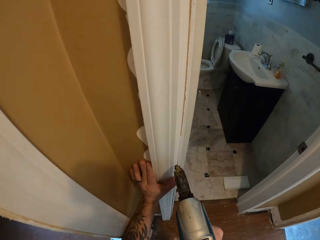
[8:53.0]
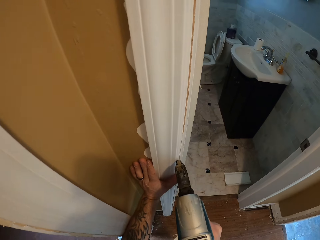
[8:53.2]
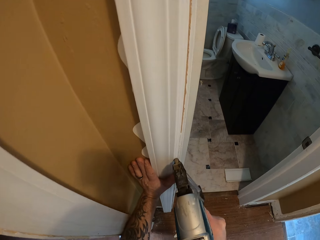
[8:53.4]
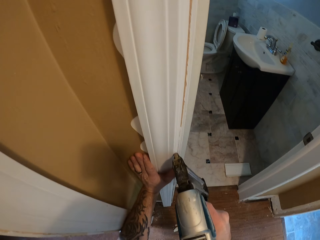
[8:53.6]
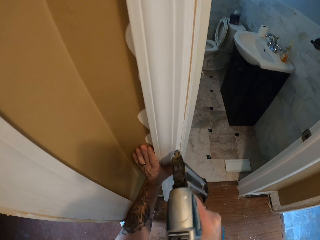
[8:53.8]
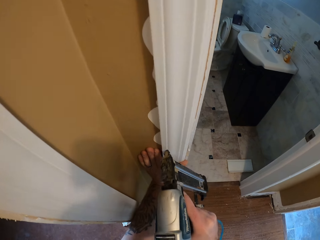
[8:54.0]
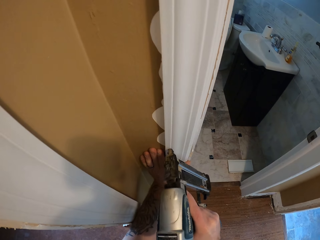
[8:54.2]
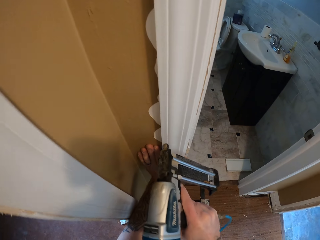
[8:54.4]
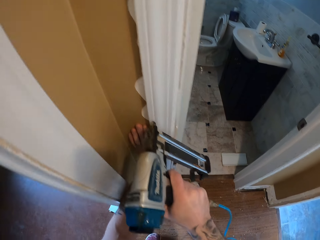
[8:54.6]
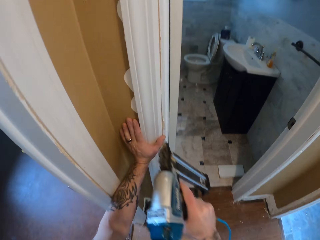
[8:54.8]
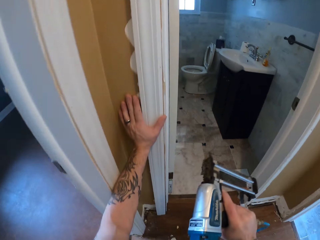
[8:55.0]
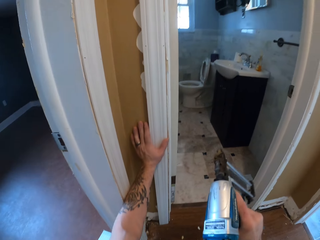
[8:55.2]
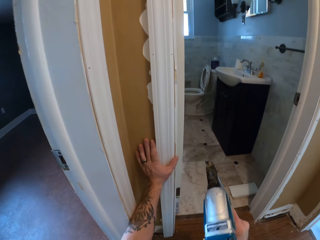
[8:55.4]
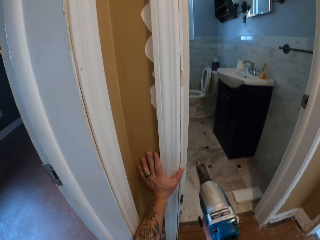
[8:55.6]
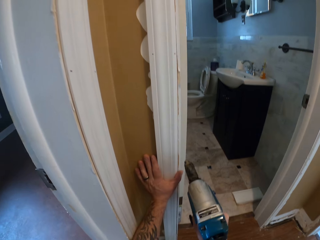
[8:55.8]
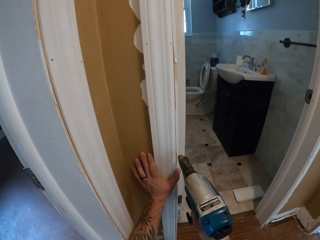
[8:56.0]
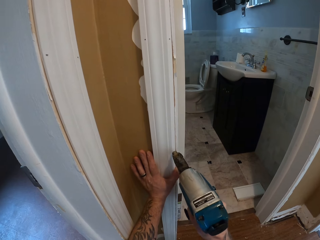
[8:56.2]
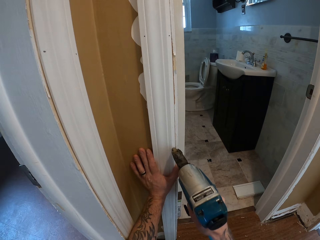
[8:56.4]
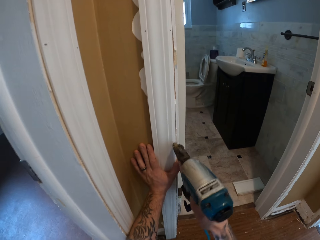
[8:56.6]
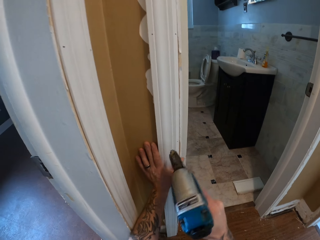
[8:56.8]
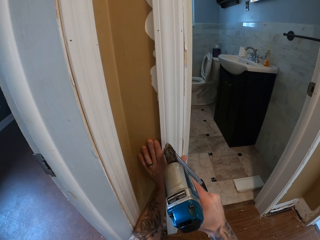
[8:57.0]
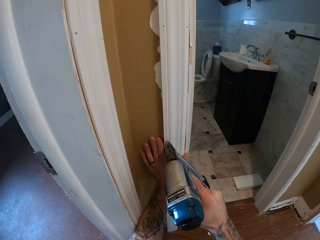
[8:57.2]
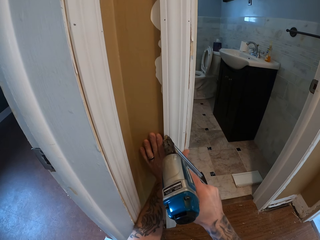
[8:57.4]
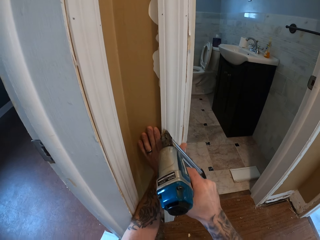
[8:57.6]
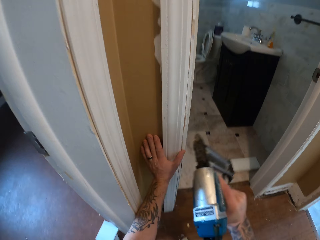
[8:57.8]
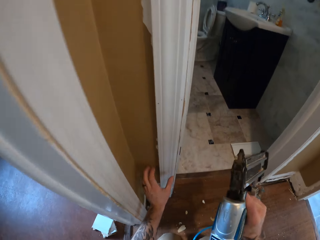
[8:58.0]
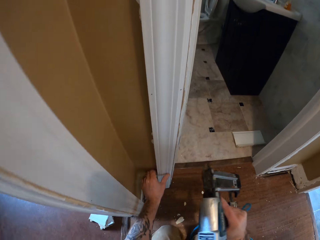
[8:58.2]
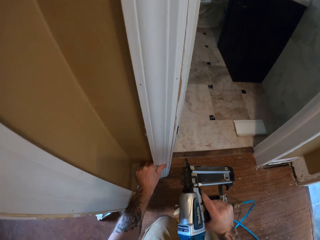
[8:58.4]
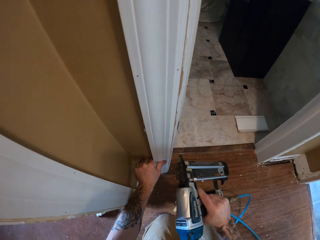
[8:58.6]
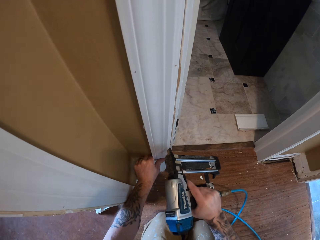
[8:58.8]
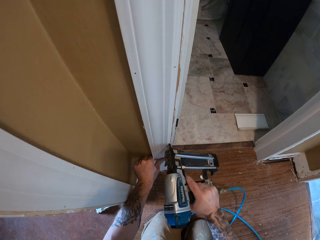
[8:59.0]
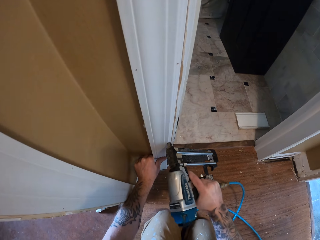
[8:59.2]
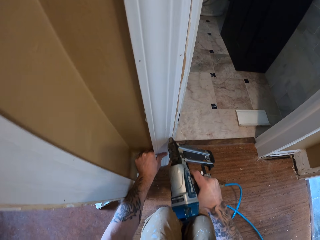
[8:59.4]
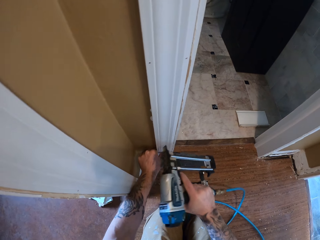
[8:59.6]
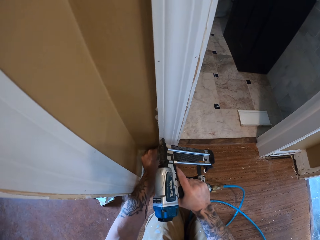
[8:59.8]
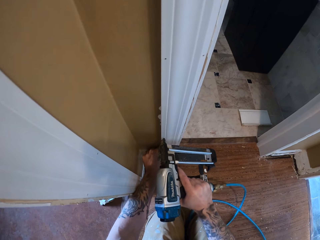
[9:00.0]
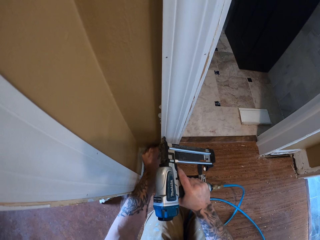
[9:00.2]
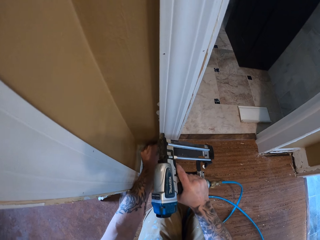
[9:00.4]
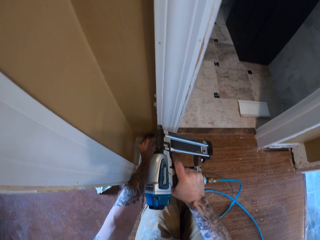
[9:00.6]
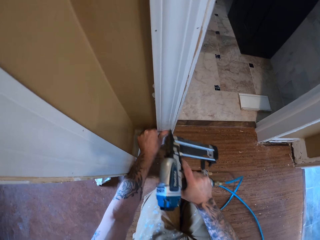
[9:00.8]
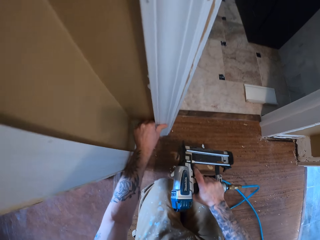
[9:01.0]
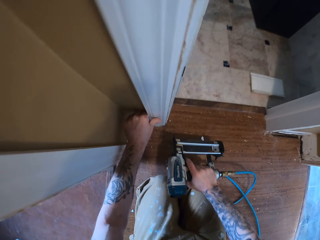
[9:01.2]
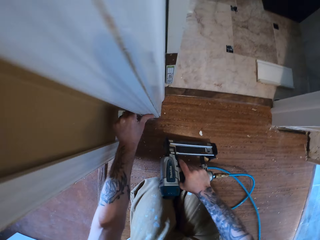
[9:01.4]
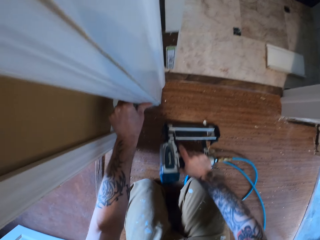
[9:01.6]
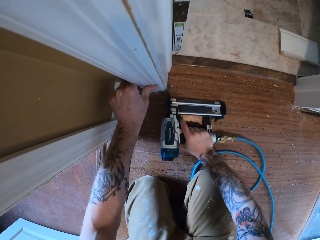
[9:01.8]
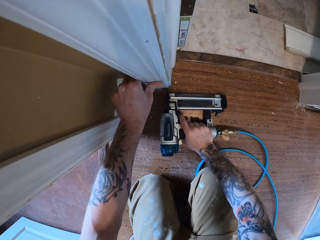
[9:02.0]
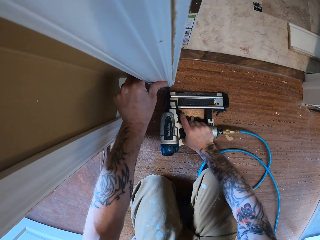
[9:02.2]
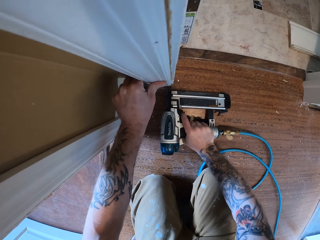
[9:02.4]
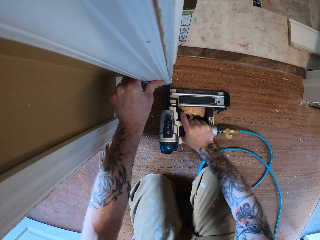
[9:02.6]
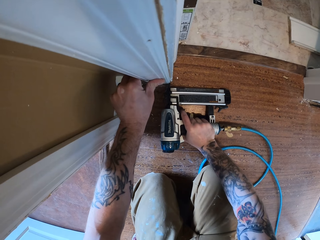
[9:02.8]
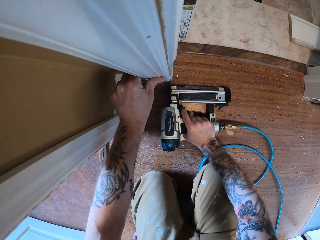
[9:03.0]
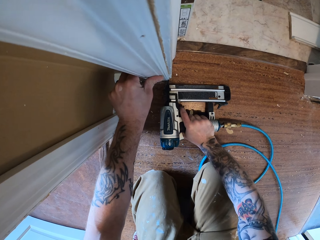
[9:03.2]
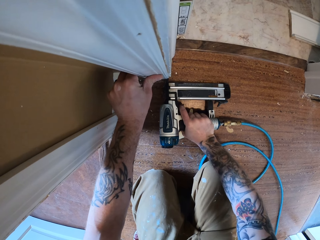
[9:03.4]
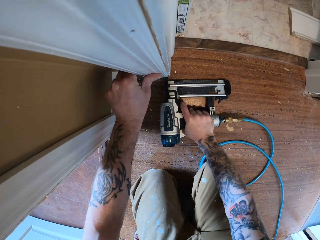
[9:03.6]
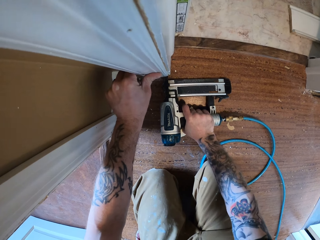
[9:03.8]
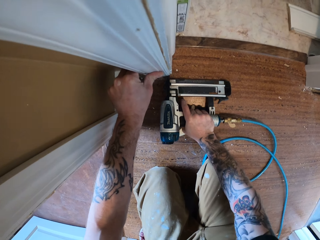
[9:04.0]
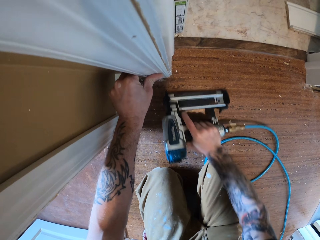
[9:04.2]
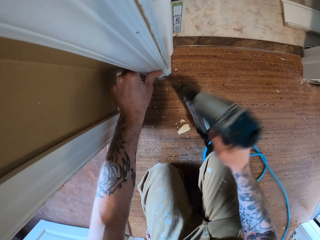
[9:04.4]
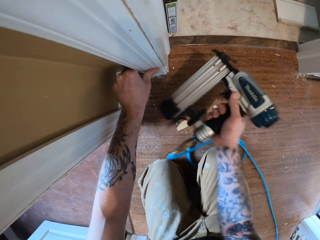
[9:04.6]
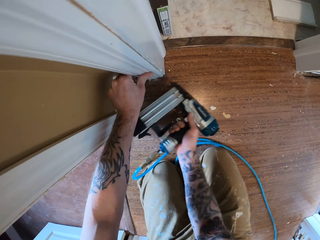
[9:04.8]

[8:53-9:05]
The camera wearer puts a nail into the wood with the nail gun repeatedly. They put a nail in the wood with the nail gun. They put a nail in the wood with the nail gun again.

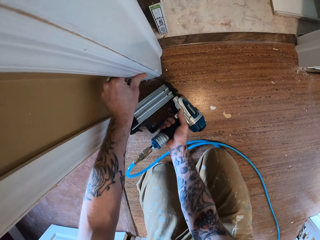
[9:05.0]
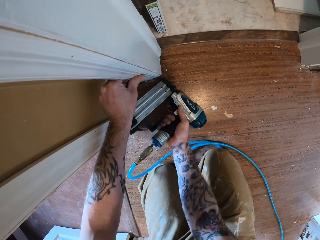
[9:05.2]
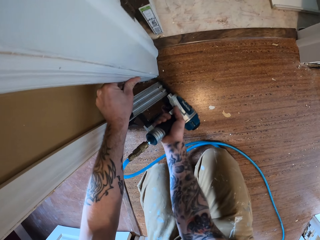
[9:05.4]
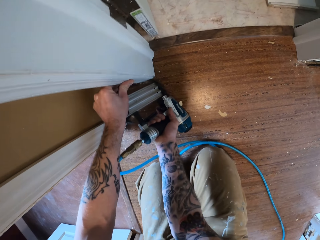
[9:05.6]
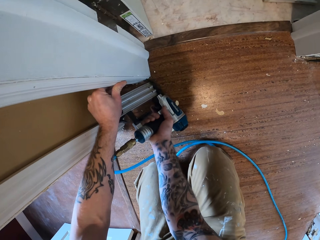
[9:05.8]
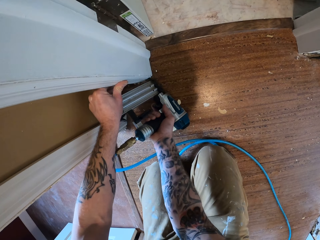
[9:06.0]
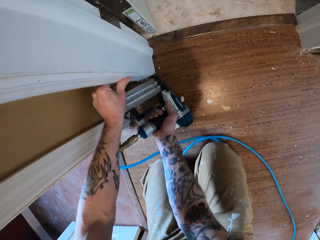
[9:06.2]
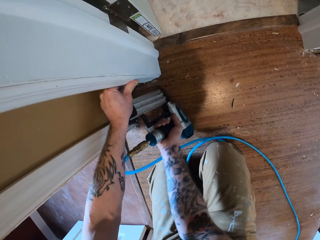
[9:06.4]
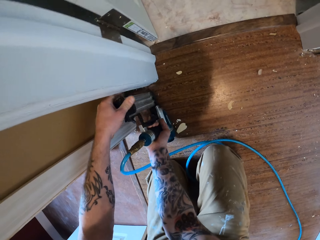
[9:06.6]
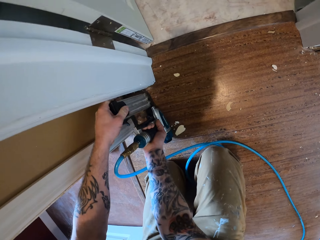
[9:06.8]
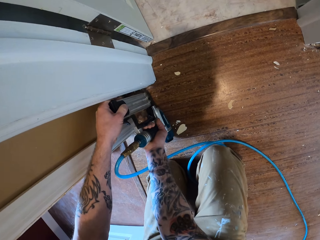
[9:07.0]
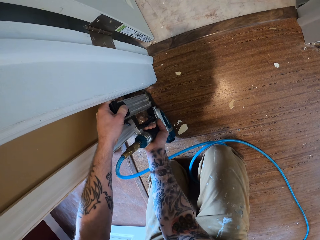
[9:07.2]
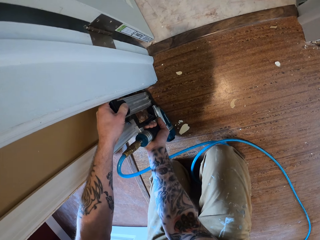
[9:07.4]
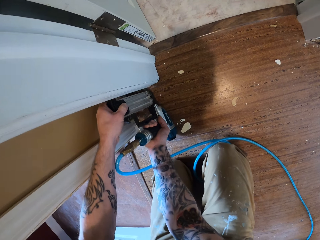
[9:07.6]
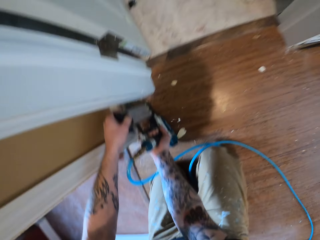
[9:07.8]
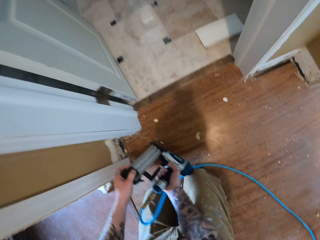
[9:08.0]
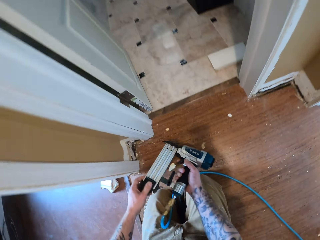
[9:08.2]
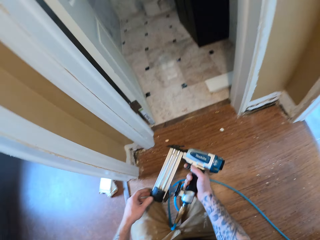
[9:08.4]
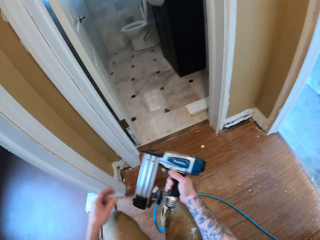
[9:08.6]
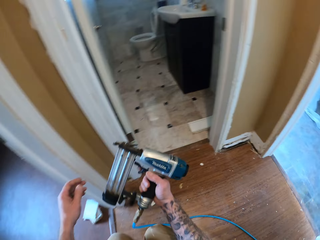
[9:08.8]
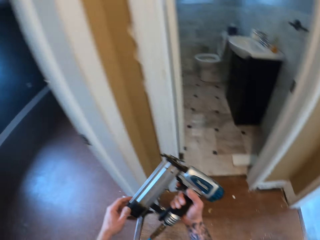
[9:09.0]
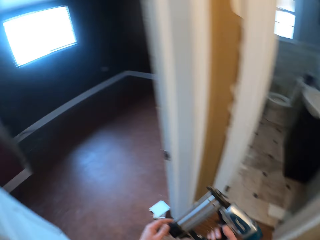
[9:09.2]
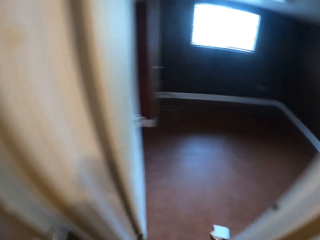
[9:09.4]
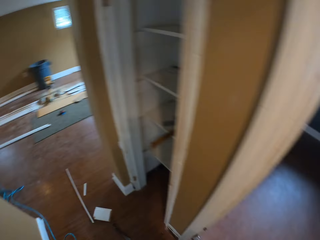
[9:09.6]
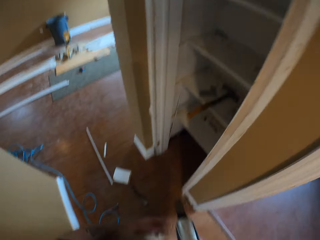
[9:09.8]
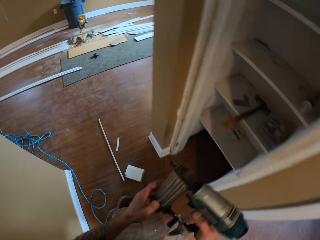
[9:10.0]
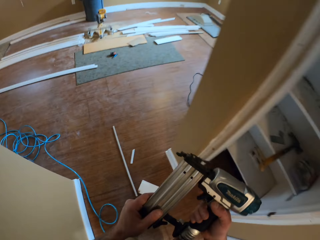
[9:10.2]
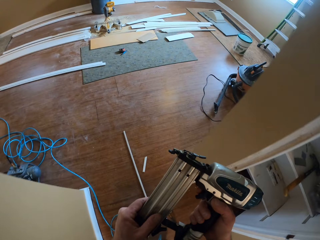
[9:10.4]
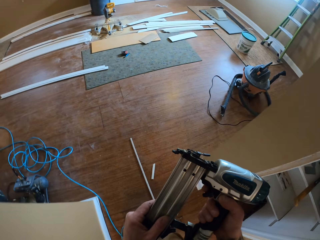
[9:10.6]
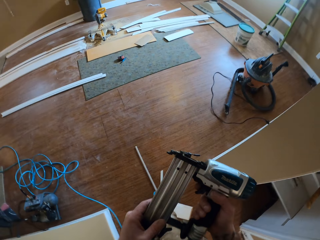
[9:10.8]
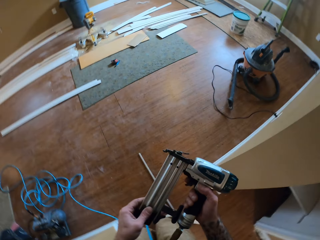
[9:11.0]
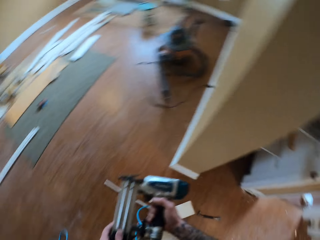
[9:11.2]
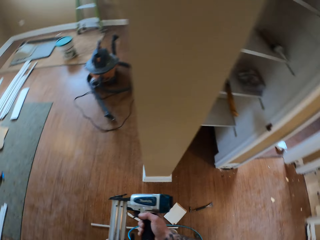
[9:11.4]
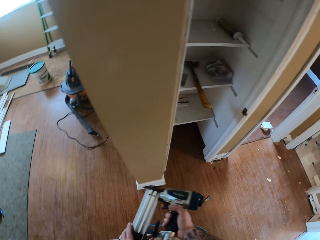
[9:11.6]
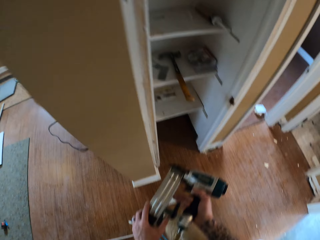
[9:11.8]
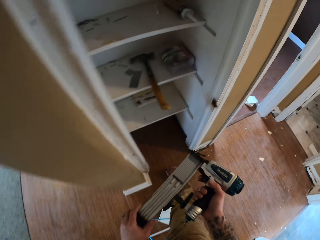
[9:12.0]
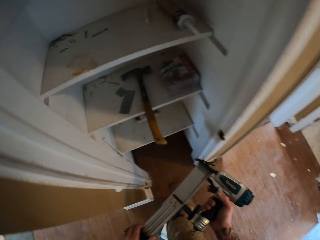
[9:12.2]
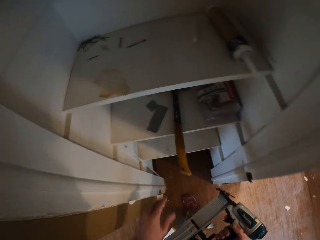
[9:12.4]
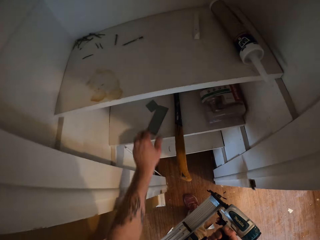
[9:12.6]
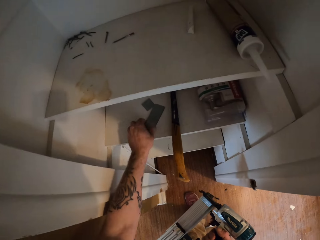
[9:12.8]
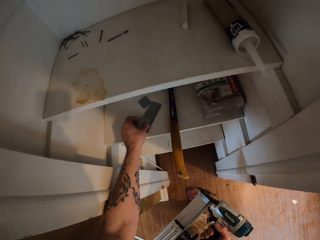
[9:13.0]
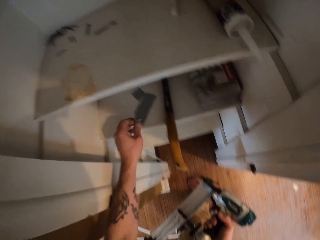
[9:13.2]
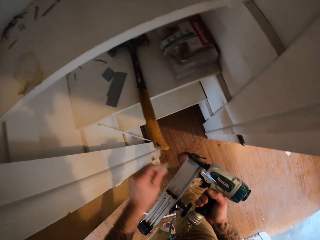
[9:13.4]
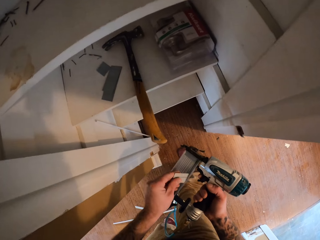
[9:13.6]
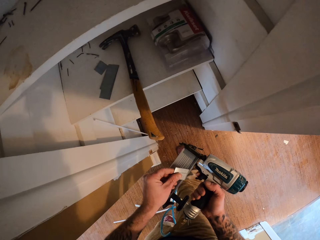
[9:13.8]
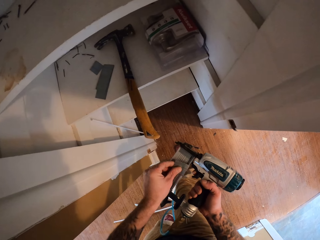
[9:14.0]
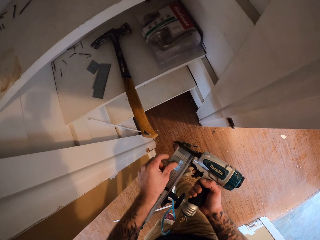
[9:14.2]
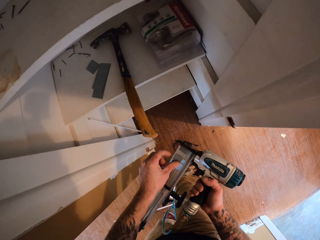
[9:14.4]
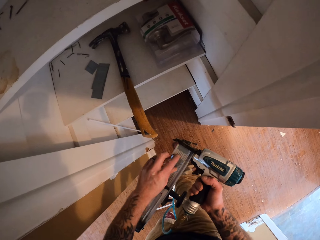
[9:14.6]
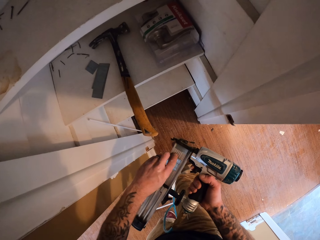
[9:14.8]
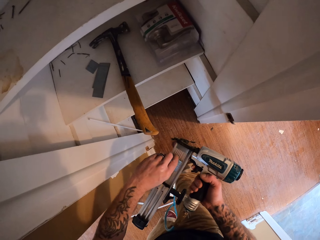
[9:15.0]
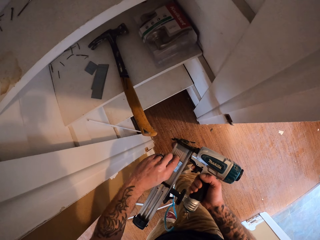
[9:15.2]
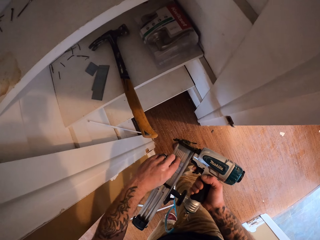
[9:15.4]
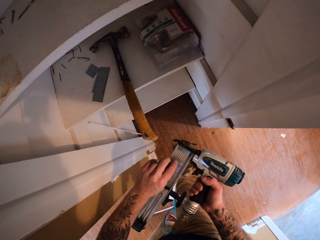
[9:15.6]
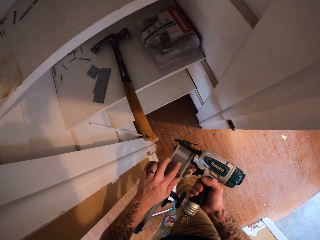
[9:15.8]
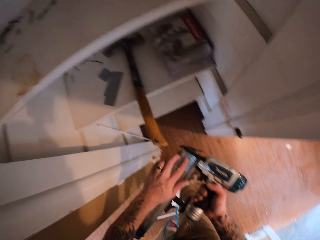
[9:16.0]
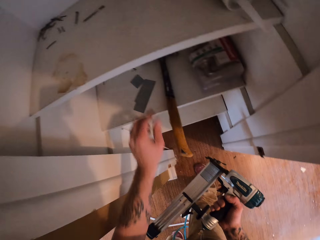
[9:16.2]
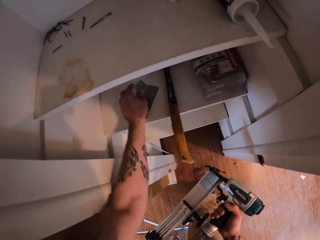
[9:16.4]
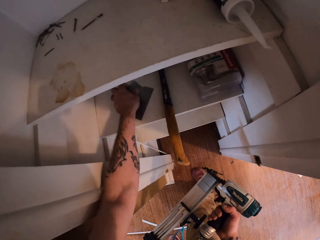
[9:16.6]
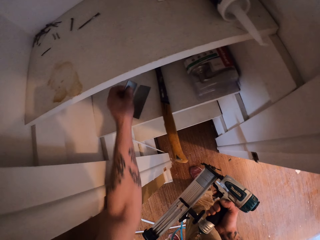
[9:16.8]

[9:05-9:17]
The camera wearer puts a nail in the wood with the nail gun. They walk around the room. They open the nail gun magazine. They take nails from a cupboard. They insert the nails in the nail gun magazine.
